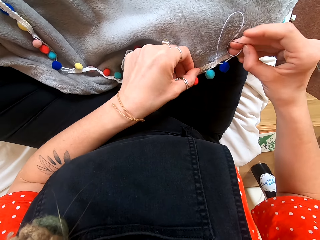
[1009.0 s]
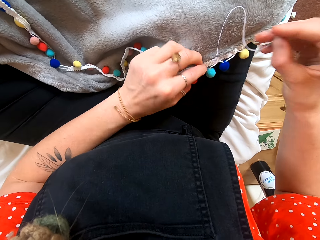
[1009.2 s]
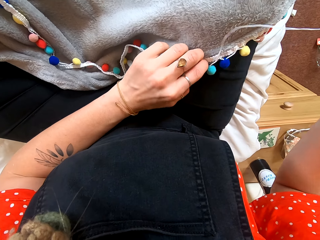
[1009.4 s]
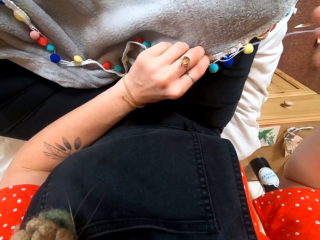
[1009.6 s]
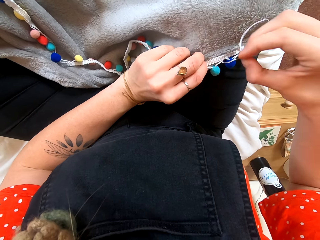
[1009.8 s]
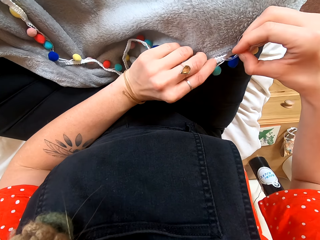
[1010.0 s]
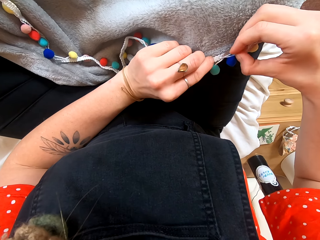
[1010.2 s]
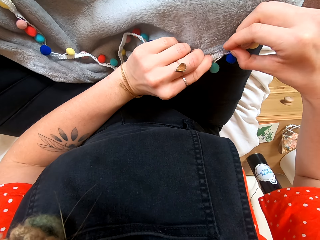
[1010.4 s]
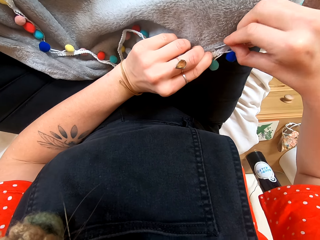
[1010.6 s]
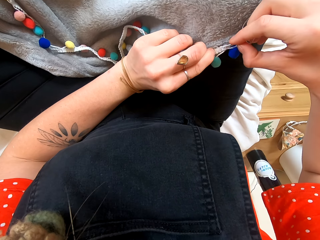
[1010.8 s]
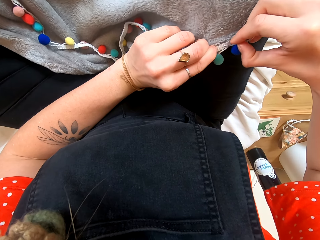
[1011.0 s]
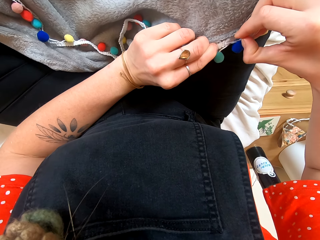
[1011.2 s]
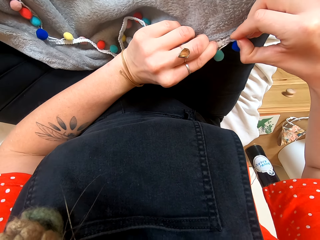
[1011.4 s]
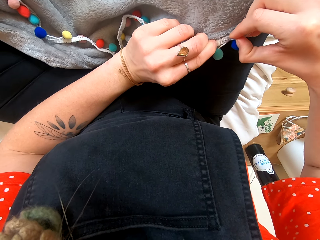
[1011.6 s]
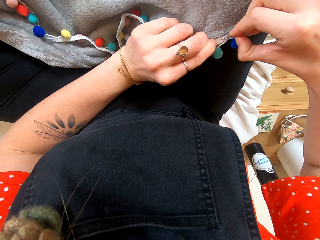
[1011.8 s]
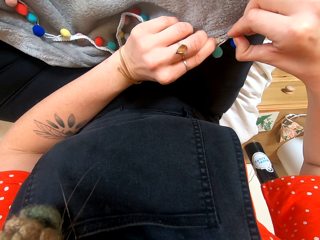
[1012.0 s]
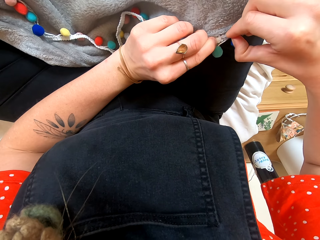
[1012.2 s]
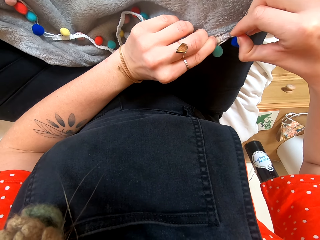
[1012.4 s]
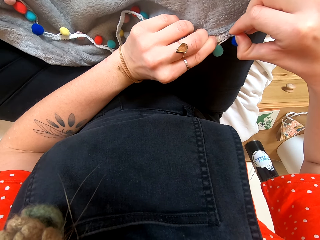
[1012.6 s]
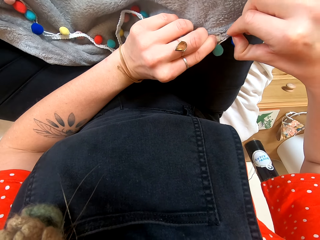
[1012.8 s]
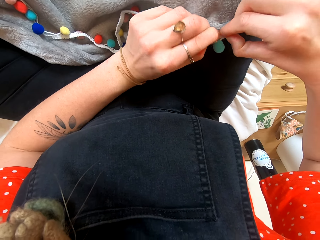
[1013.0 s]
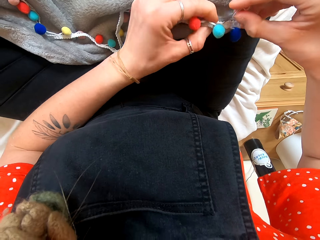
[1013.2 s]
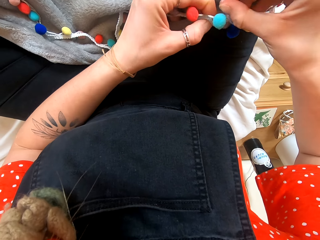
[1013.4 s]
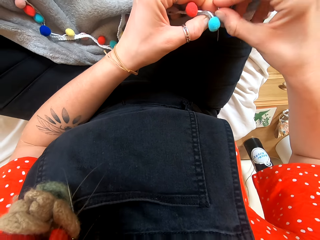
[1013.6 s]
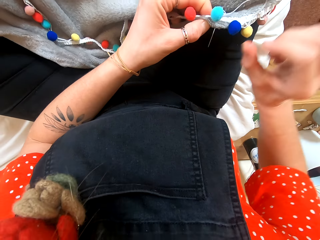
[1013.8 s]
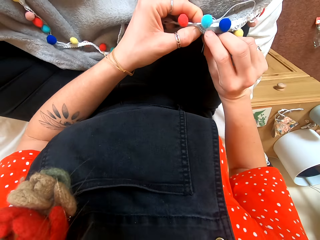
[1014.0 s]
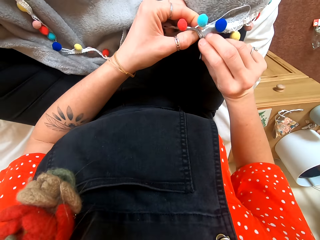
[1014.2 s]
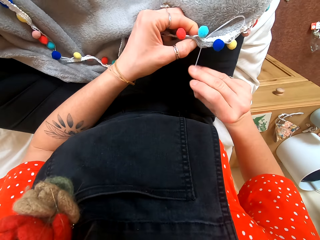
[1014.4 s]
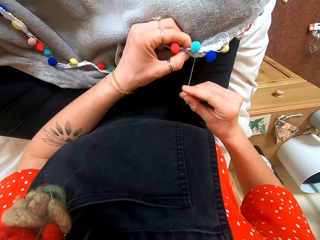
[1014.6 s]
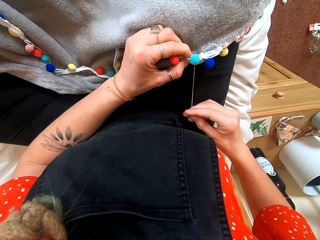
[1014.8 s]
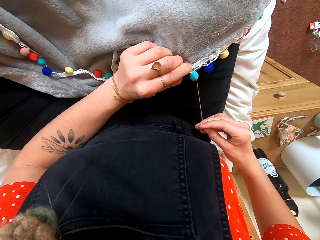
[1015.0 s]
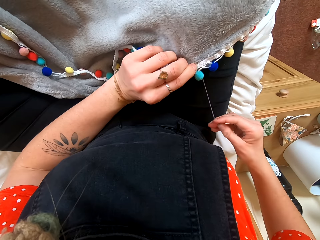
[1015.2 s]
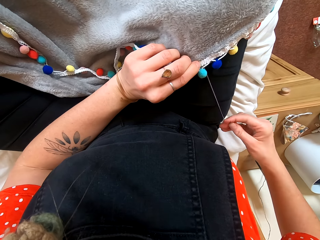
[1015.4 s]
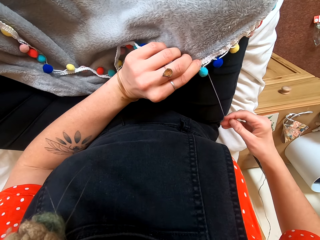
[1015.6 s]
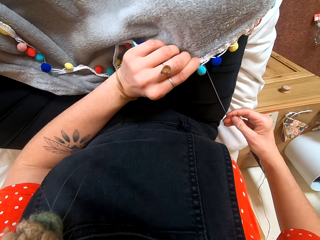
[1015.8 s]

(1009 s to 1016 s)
The camera wearer sews the cloth with her hands.

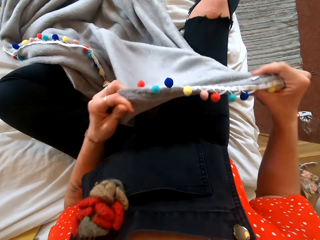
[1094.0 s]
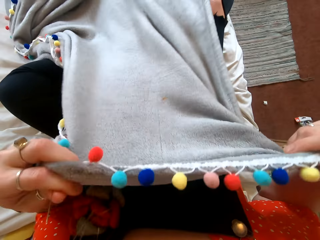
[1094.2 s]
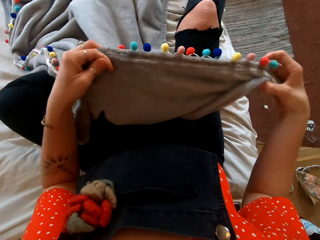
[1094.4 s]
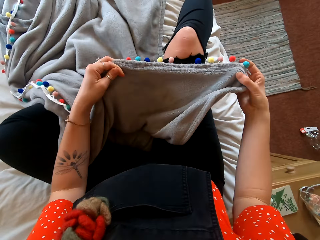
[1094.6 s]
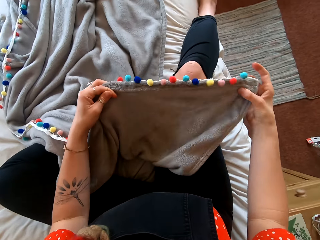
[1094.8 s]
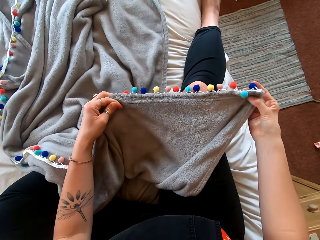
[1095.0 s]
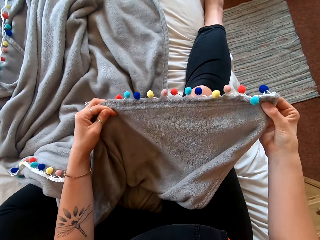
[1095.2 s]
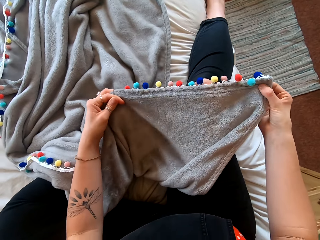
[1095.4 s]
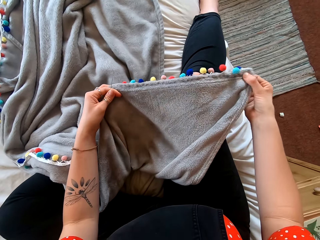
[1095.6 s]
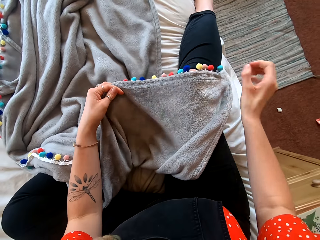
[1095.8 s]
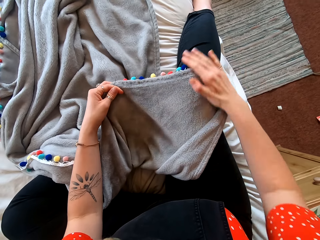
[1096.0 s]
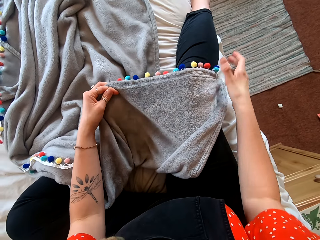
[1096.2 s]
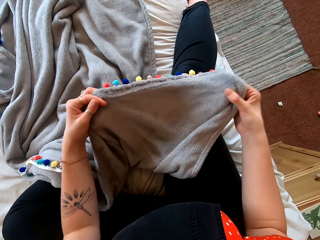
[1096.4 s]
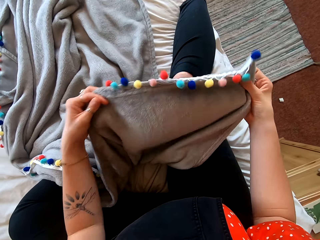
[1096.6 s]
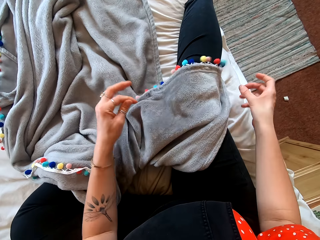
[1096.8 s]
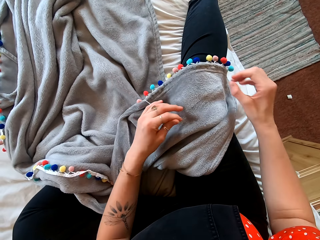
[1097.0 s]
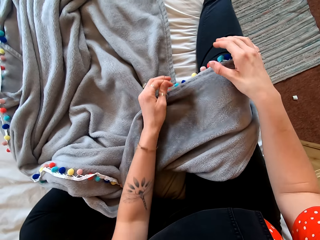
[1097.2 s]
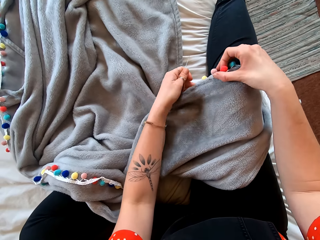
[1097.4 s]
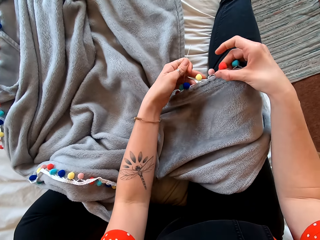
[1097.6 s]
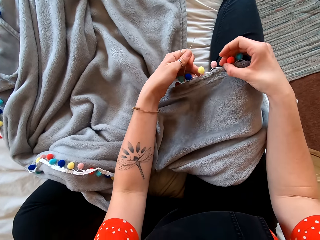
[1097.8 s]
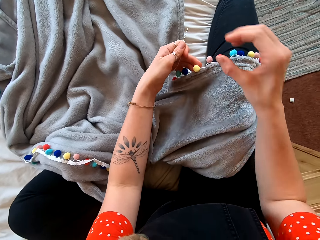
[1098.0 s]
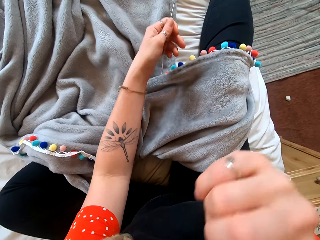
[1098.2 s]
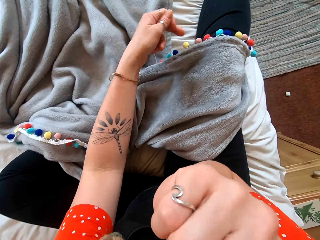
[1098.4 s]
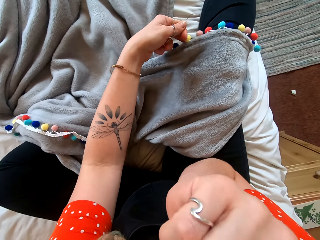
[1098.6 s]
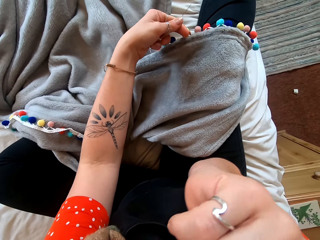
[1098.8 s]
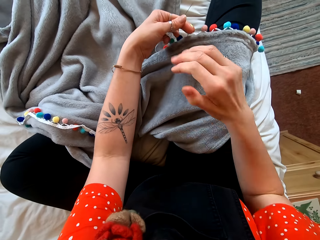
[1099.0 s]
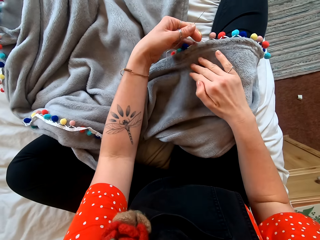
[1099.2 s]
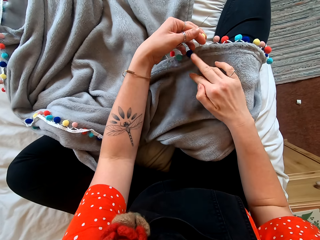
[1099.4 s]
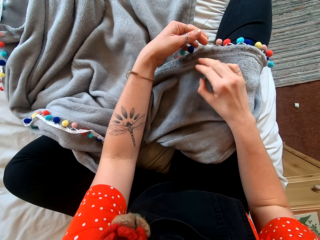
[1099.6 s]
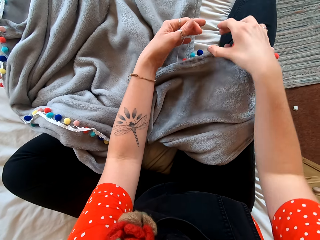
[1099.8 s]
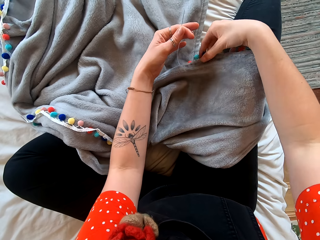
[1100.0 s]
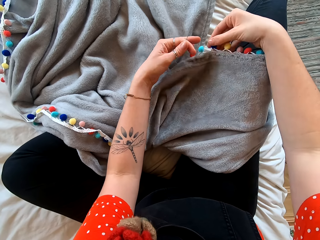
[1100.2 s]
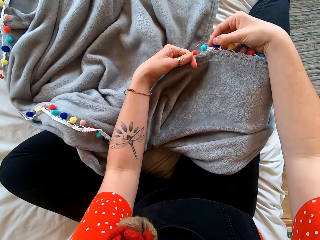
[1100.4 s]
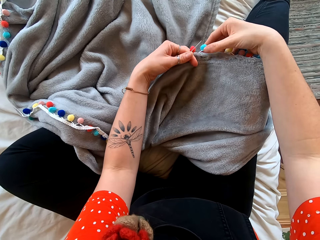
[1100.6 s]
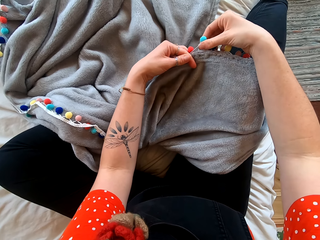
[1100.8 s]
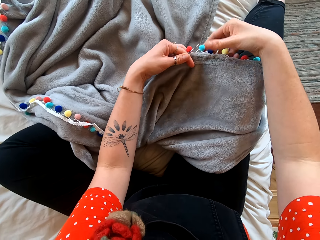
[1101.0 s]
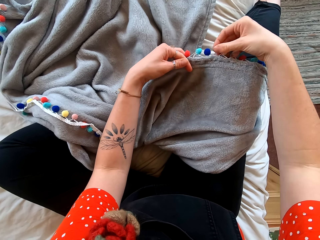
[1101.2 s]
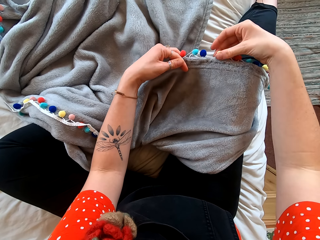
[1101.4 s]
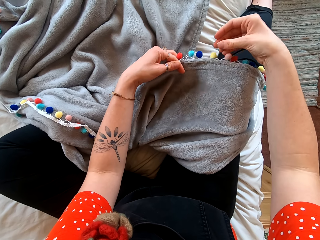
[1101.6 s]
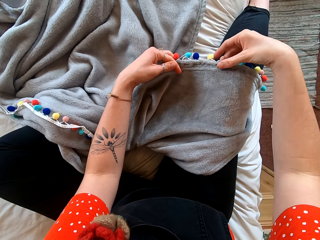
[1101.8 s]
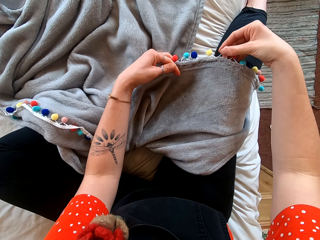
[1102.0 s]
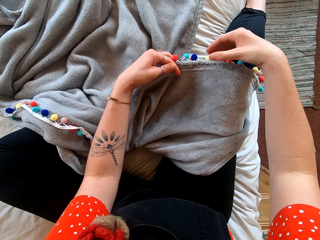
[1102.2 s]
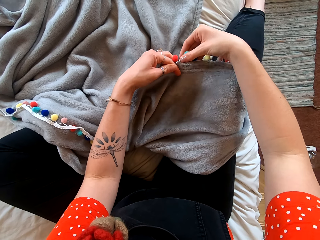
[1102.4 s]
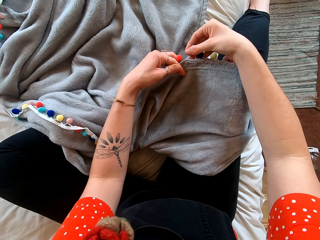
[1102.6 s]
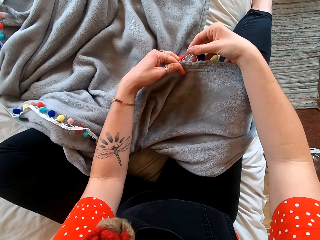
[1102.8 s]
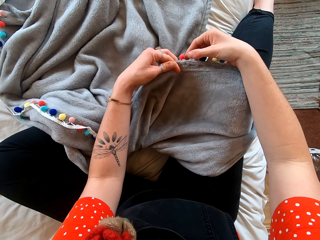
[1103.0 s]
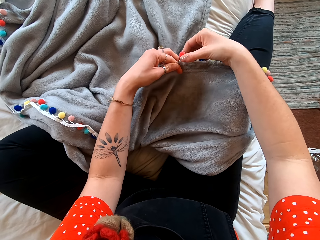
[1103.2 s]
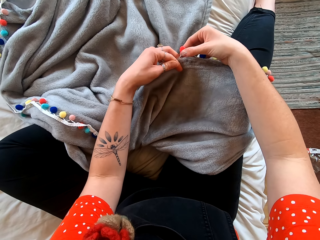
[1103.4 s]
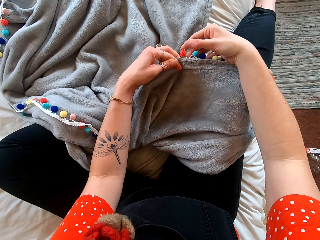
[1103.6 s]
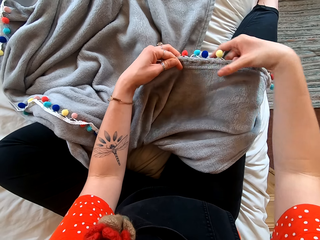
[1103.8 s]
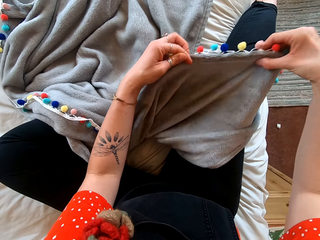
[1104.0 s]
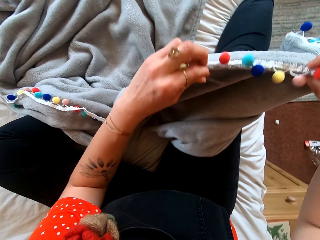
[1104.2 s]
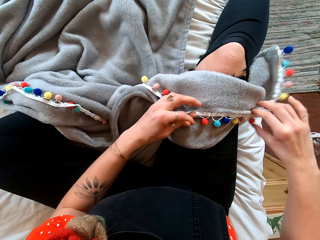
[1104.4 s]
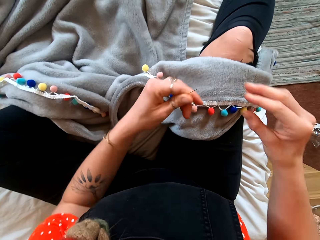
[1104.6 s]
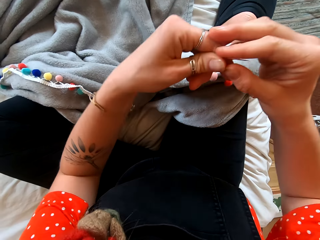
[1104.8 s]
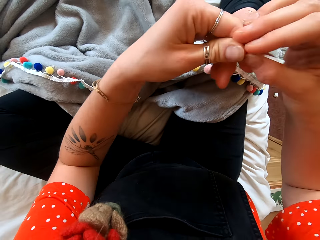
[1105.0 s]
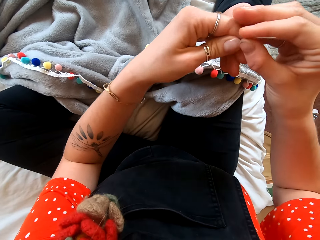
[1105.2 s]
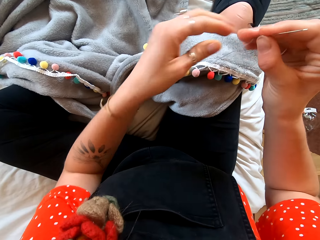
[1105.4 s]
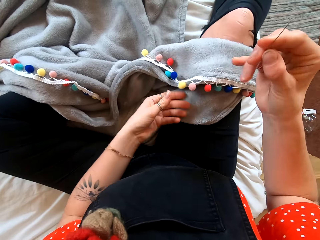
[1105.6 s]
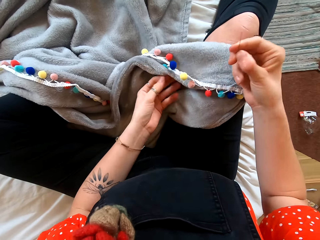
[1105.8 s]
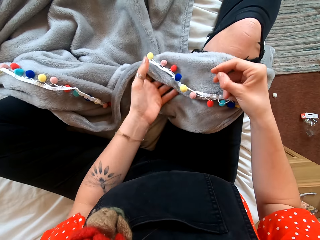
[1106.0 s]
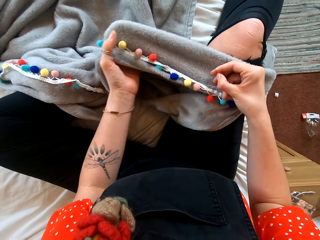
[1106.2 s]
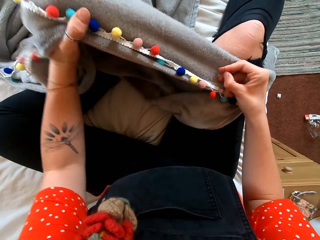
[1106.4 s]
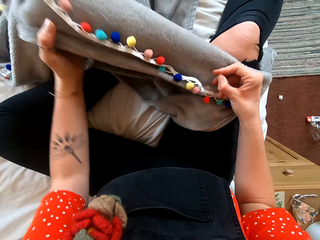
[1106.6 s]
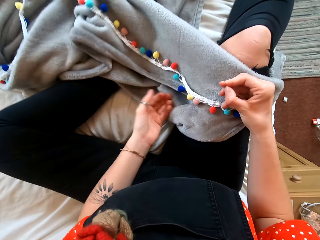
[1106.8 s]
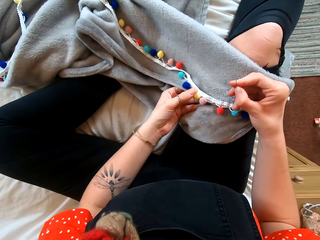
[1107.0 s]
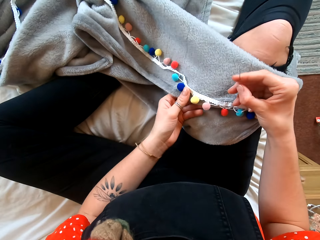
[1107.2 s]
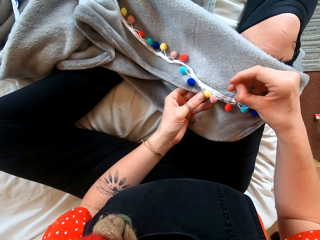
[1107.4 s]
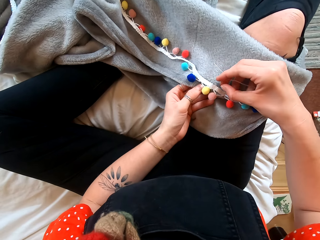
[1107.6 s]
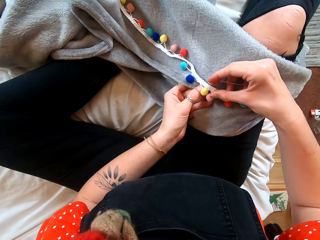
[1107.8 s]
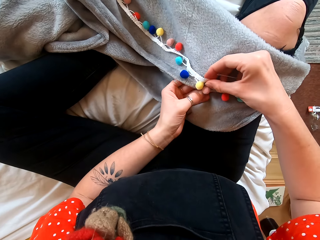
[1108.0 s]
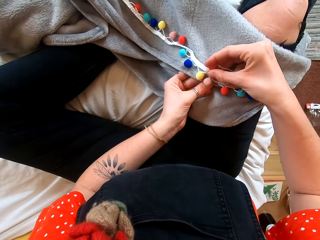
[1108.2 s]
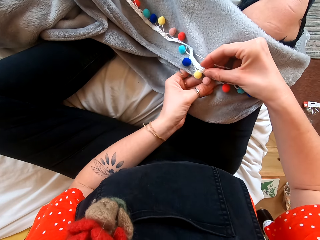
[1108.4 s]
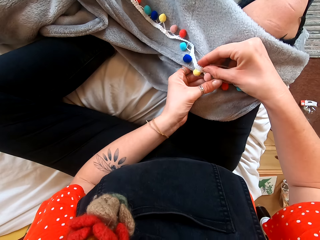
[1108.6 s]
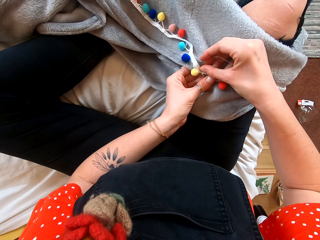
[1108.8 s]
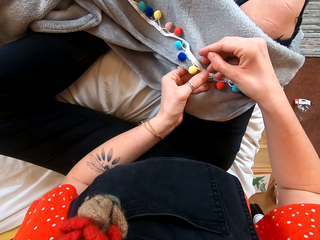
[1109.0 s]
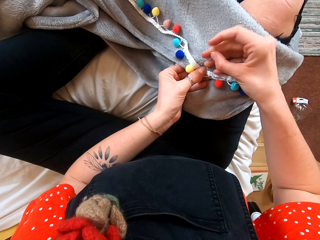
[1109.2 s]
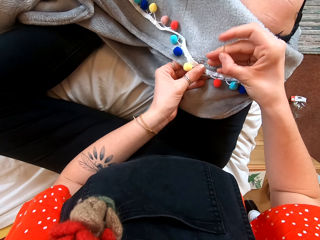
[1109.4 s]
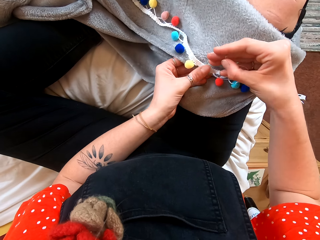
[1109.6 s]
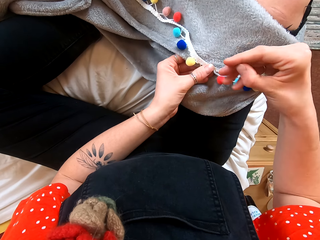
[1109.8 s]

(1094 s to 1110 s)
The camera wearer stretches the cloth. She wipes the cloth with her right hand. She touches her right ear. She touches the cloth. She turns the cloth on her knees.
